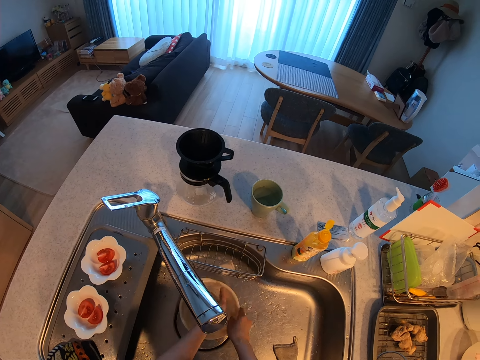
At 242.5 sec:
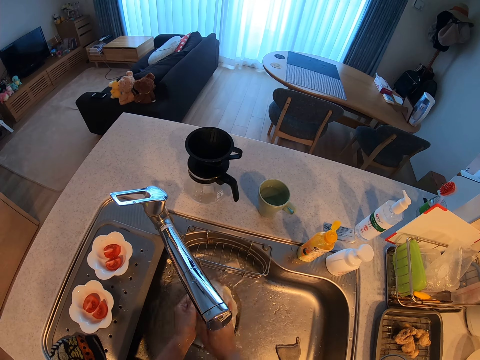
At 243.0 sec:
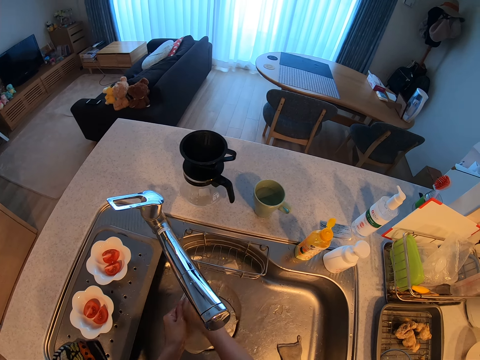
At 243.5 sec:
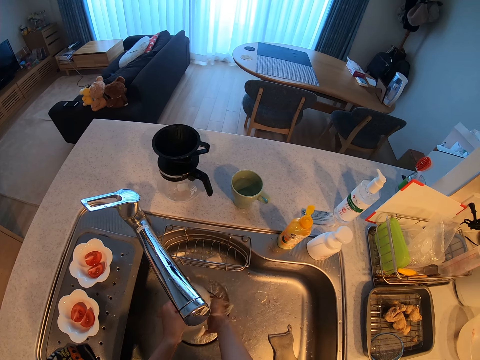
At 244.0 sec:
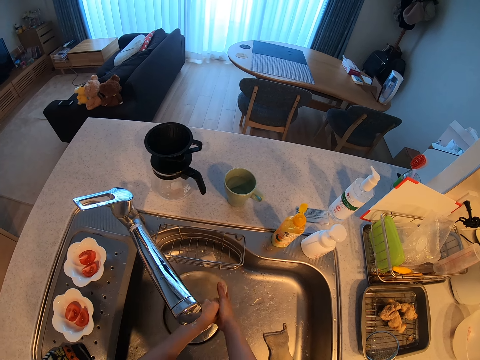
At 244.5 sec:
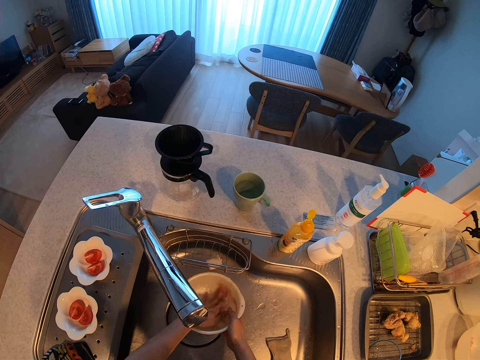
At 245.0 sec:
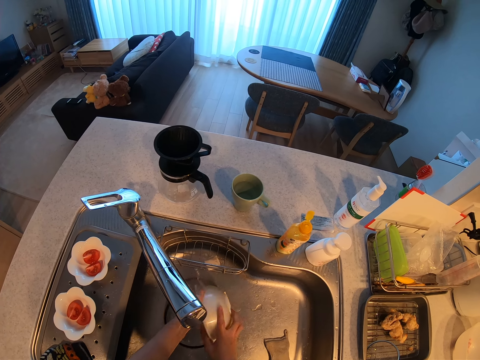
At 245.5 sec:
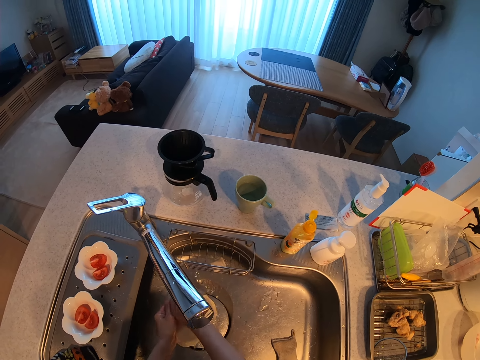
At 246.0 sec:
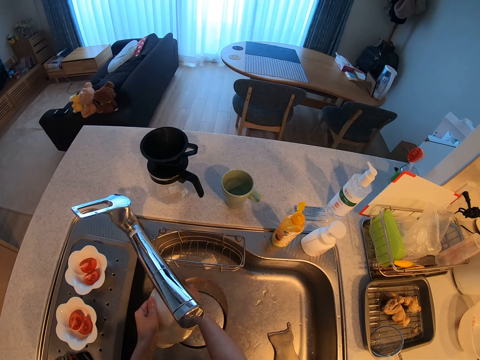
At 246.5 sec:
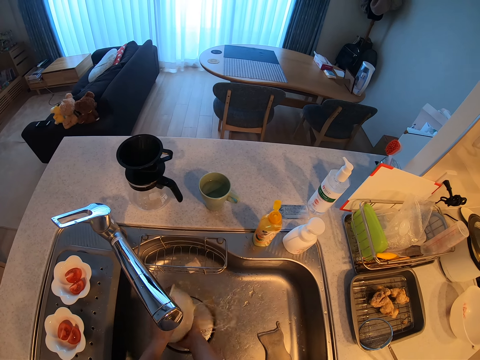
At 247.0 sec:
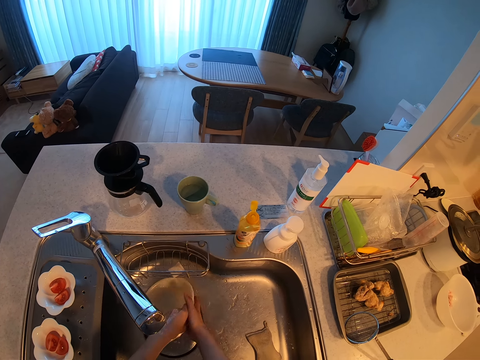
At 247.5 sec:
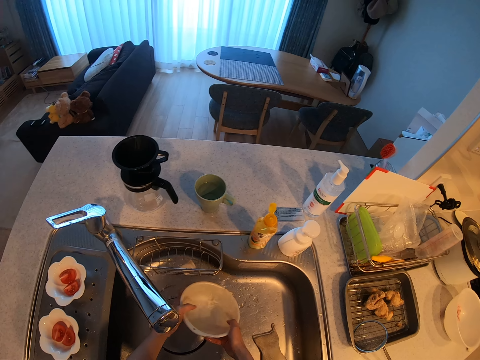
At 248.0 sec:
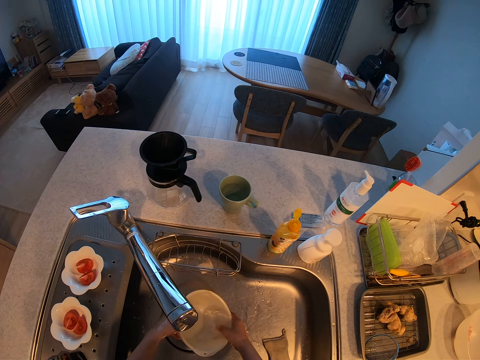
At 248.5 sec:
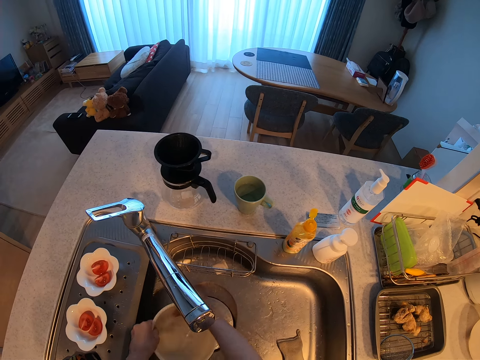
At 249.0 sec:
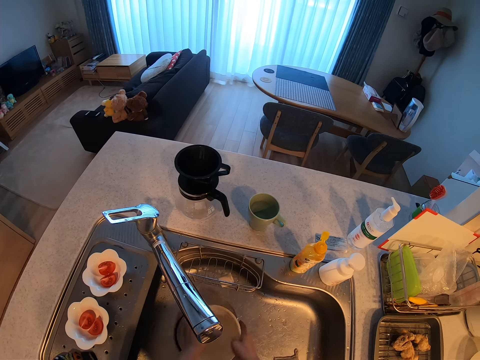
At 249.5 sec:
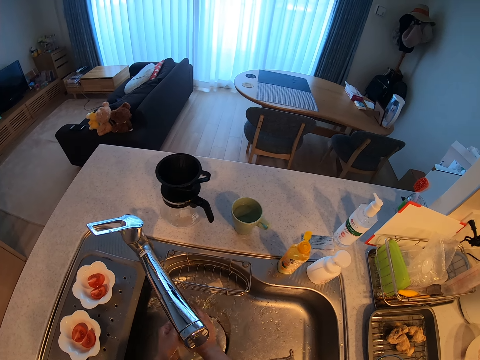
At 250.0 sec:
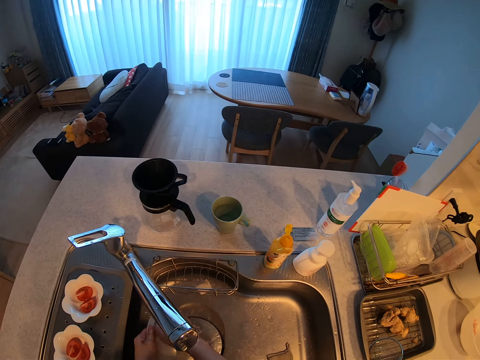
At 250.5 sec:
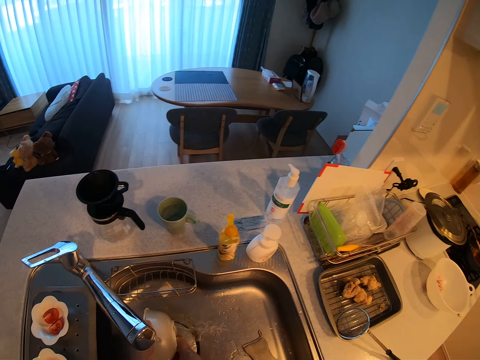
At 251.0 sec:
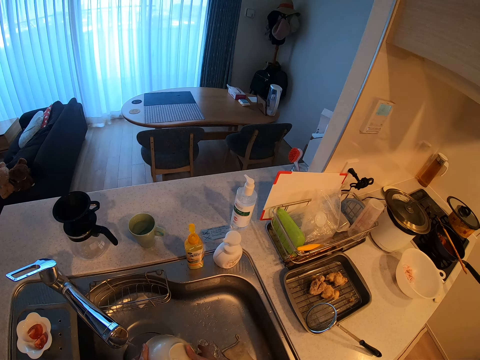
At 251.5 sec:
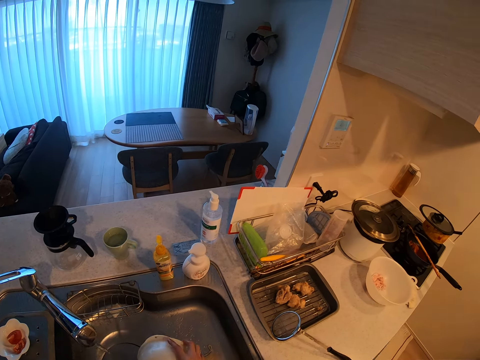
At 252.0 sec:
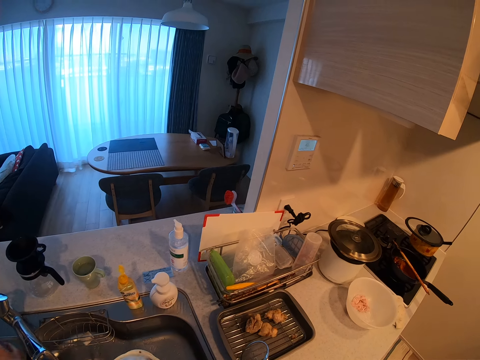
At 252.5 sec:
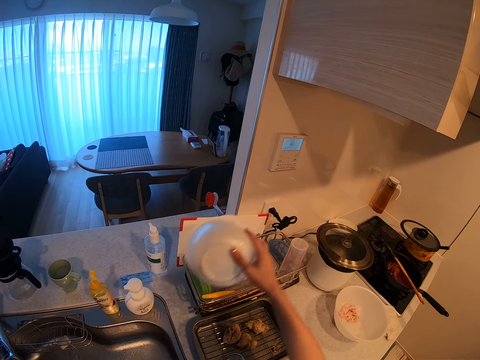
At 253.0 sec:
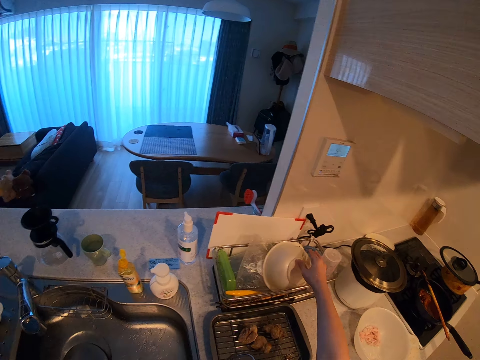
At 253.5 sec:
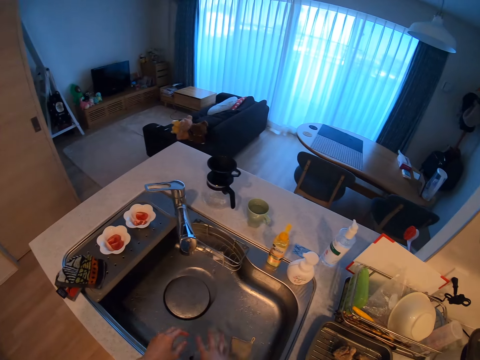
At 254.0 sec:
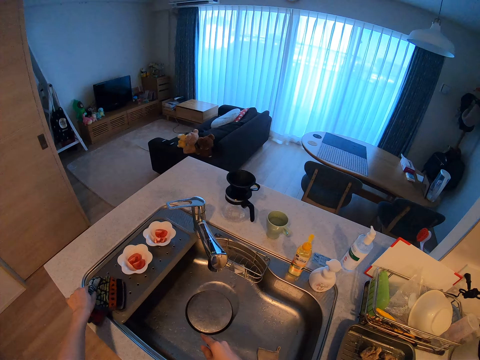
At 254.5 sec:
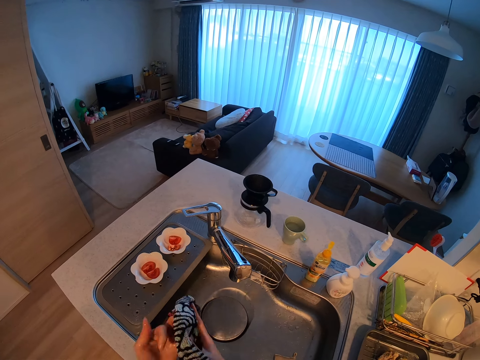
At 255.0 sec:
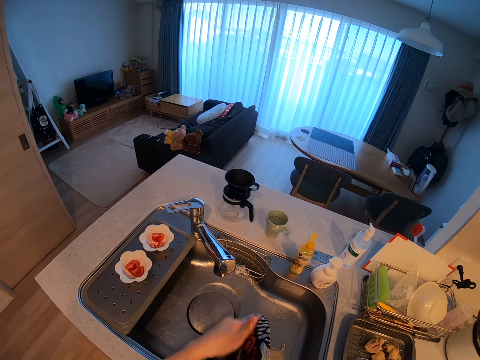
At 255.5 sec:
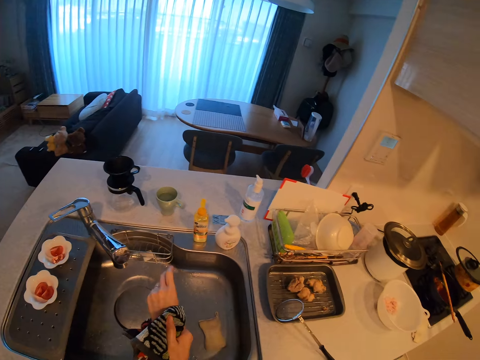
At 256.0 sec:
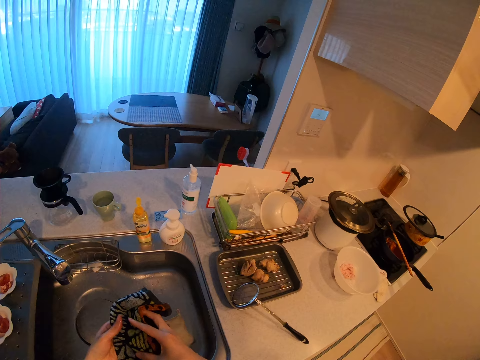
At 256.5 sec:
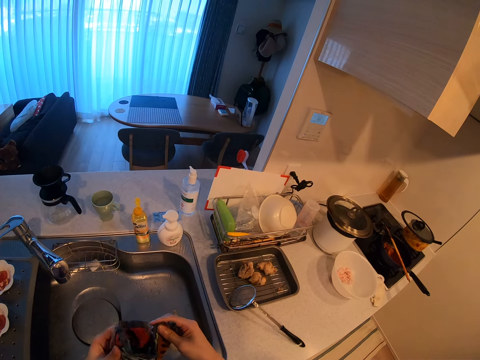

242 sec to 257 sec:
The camera wearer picks up a bowl or plate. He rinses the bowl. He puts the plate in the plate rack. He picks up a kitchen towel. He dries his hand with the towel on the zinc.

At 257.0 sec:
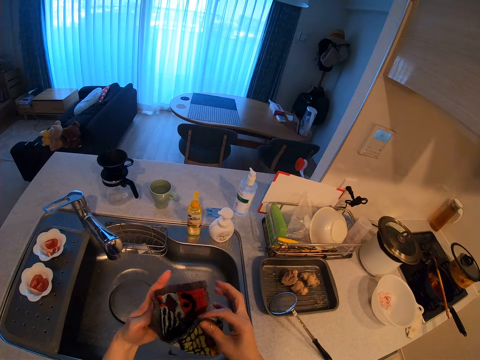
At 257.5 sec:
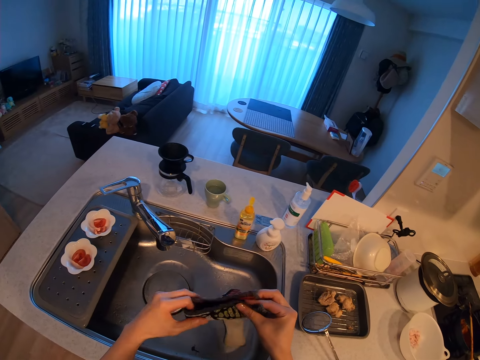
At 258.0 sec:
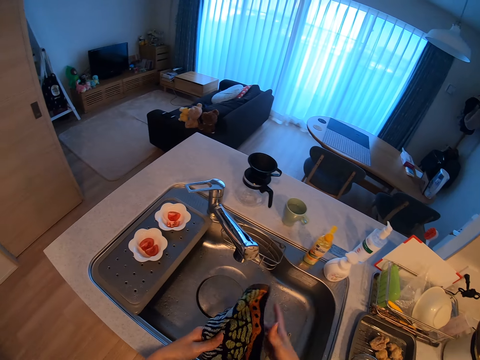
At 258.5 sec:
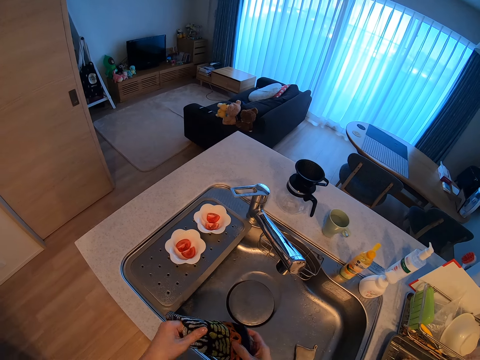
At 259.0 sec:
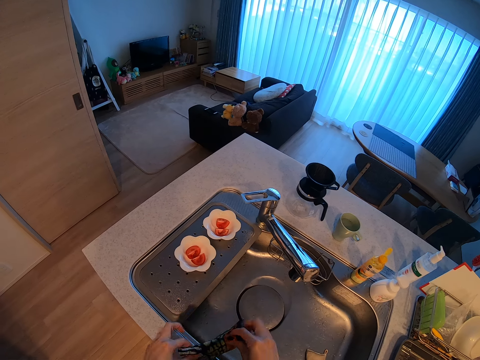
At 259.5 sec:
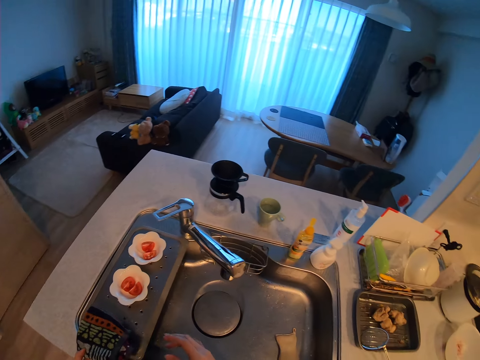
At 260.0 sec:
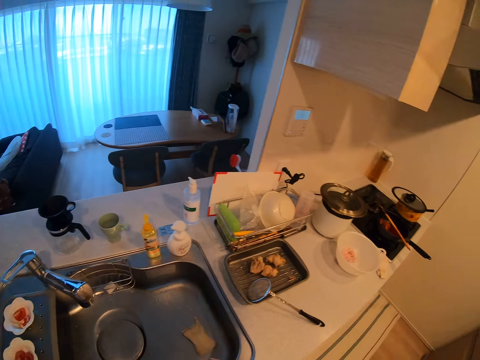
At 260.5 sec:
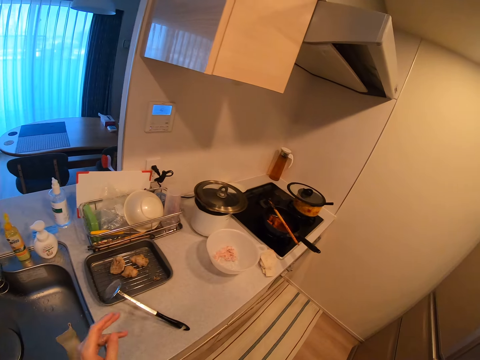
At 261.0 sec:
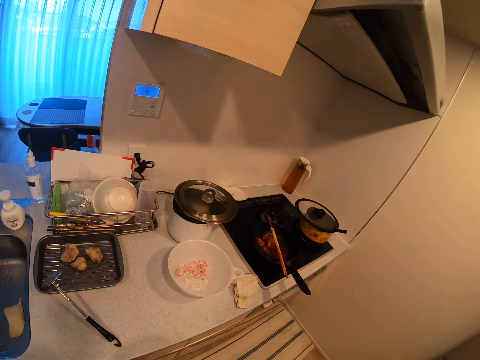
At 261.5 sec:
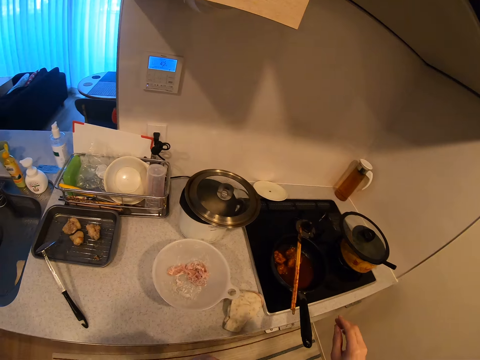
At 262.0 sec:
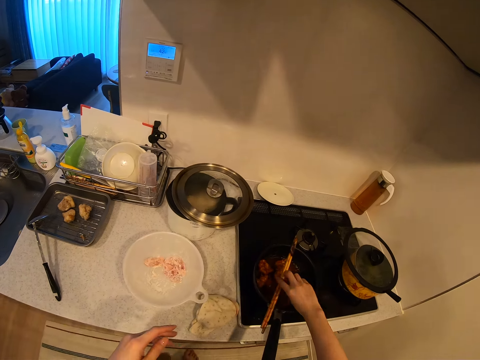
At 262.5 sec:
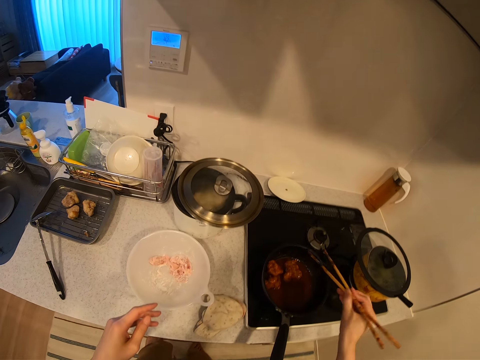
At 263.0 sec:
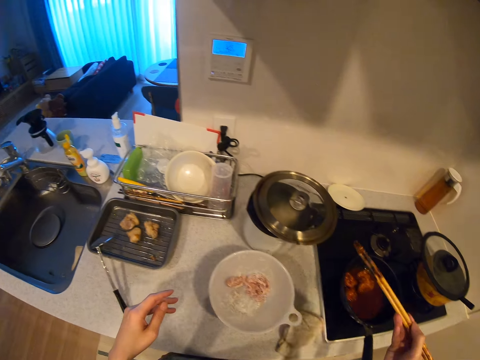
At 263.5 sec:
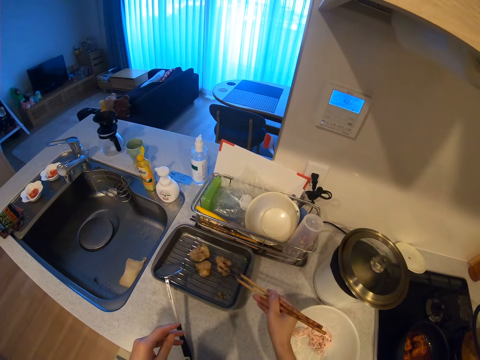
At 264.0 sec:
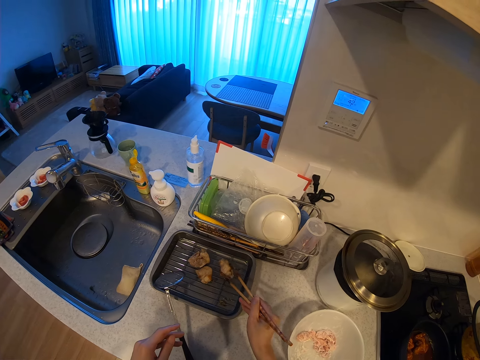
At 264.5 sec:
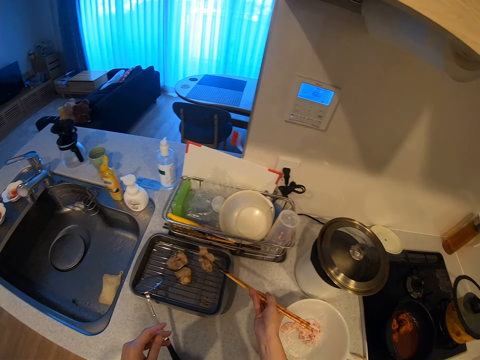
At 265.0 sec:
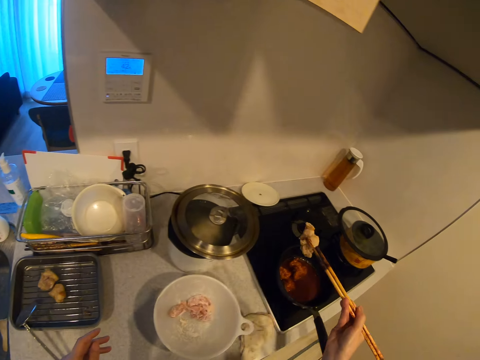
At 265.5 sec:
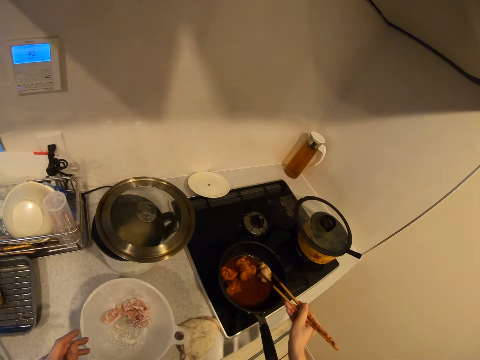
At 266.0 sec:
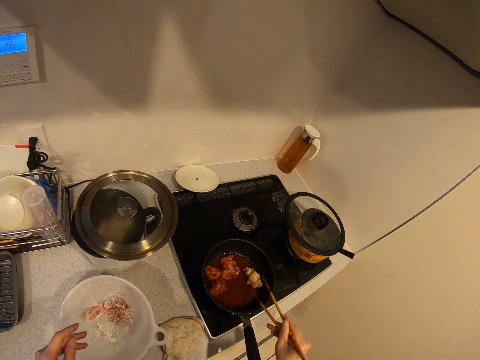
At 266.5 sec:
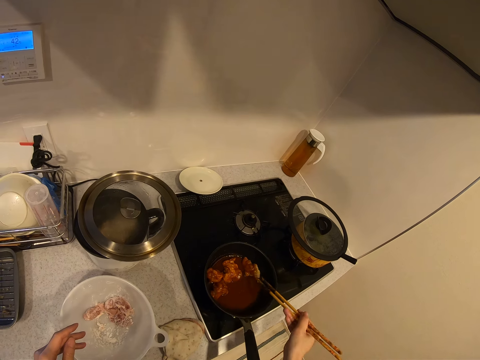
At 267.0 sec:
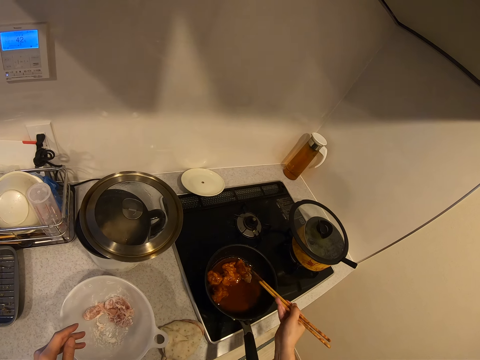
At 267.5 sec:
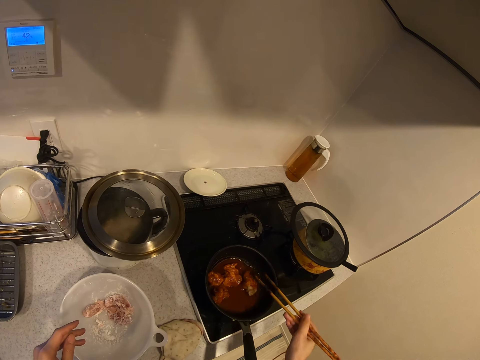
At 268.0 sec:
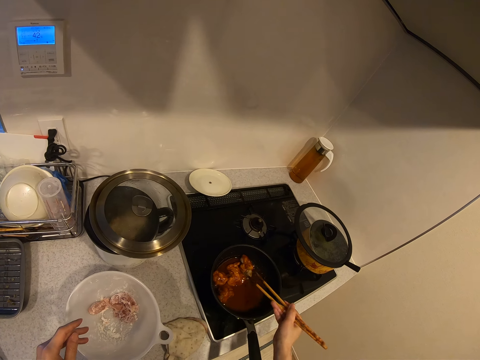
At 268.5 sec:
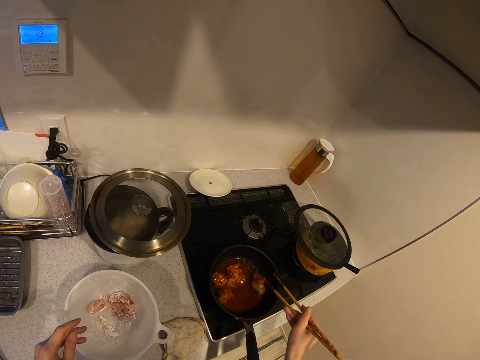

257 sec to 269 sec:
The camera wearer folds the kitchen towel. They put the kitchen towel on a sink. They walk towards the cooking area. They pick up chopsticks. They pick up something. They add more meat to the sauce in the frying pan. They turn something in the frying pan.
